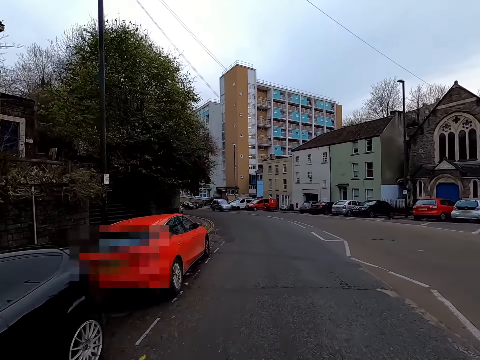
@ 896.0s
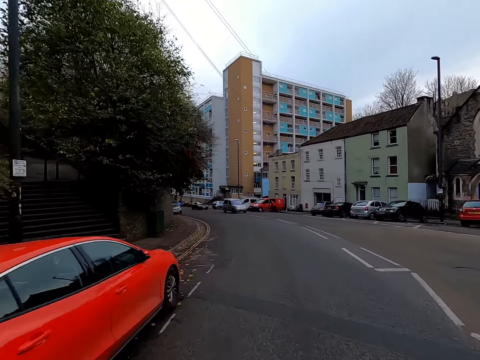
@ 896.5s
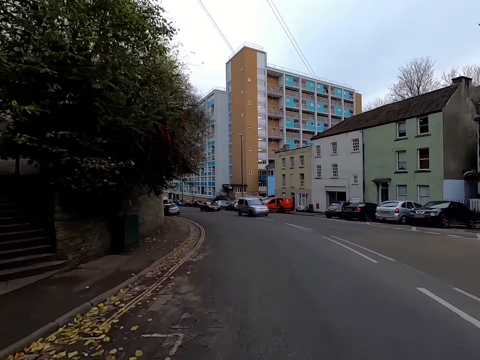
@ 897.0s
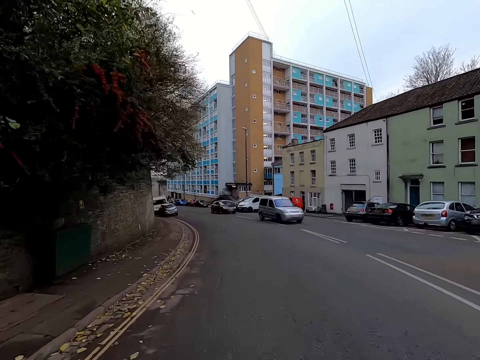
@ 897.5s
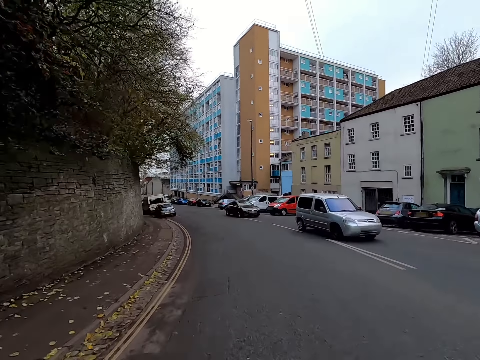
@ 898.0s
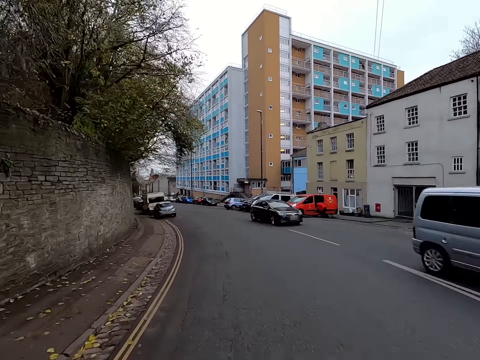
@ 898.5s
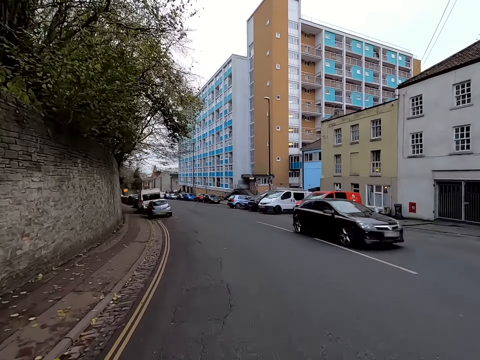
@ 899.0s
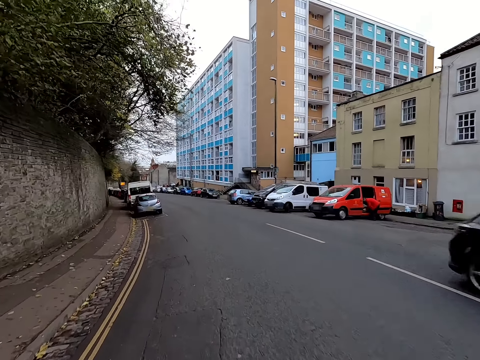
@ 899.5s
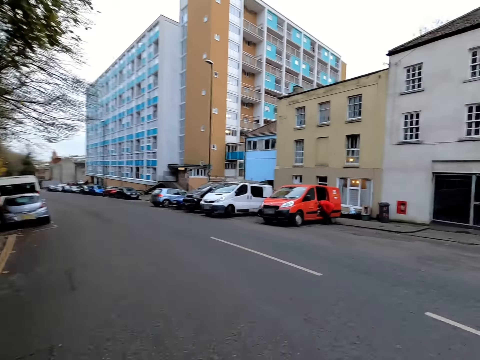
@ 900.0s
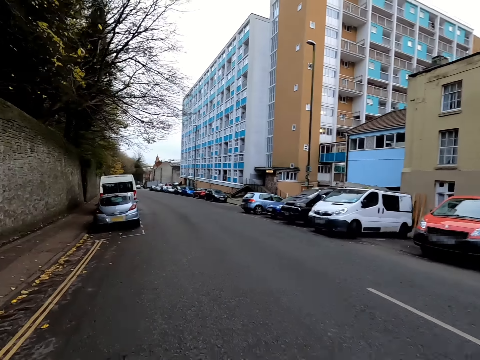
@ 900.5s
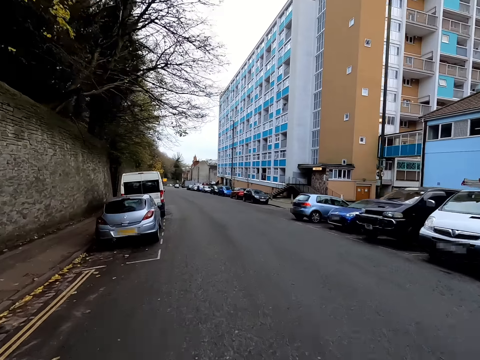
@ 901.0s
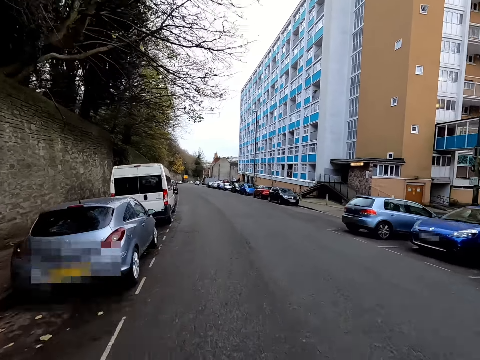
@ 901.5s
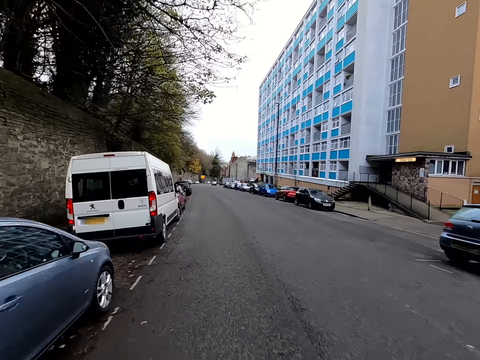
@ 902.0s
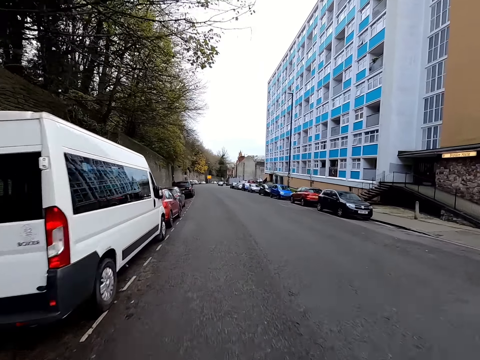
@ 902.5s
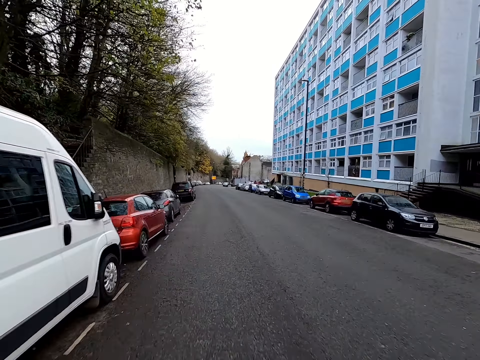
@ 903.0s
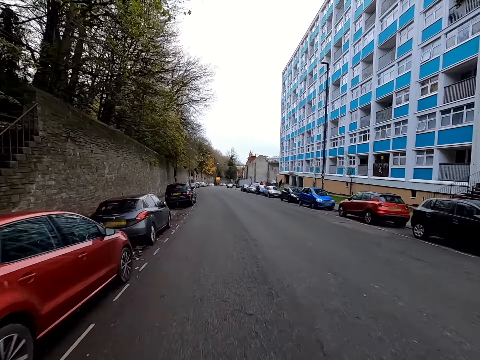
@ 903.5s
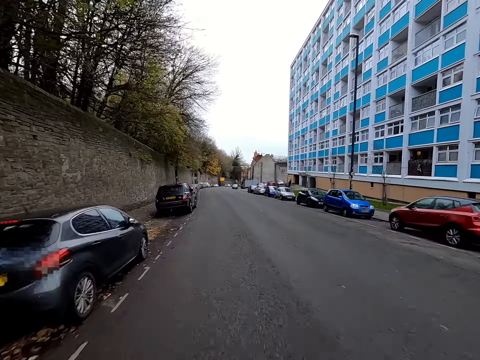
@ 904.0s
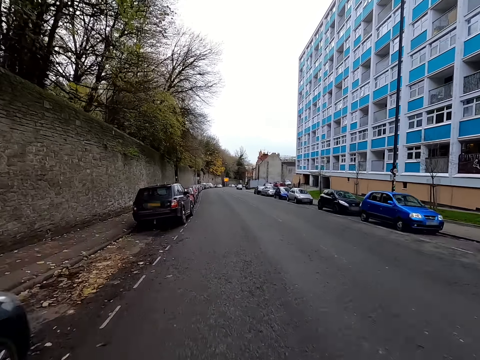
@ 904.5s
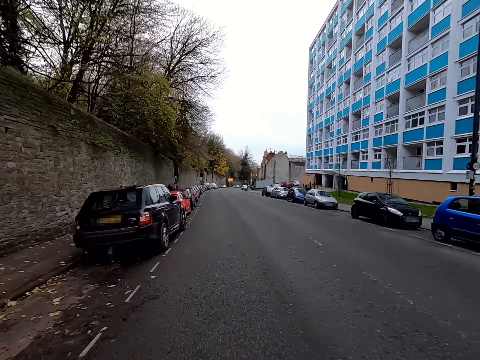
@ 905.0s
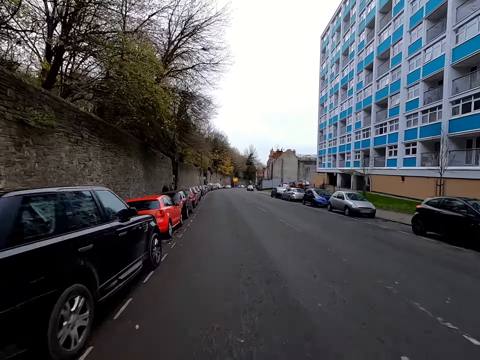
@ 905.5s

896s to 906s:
The camera wearer takes a left curve. They look around.

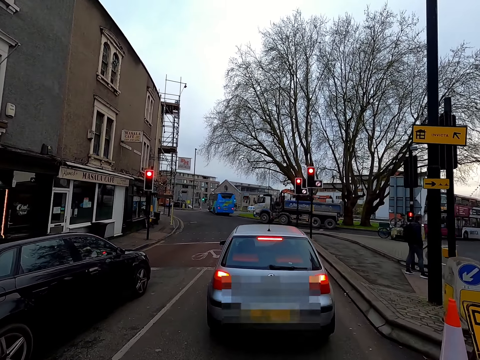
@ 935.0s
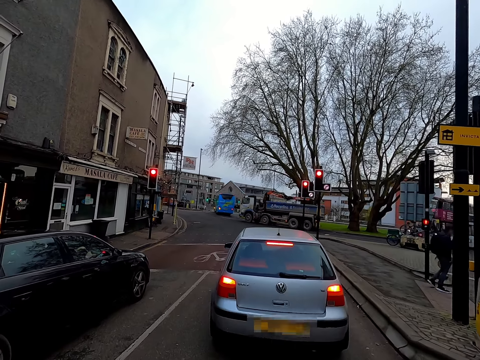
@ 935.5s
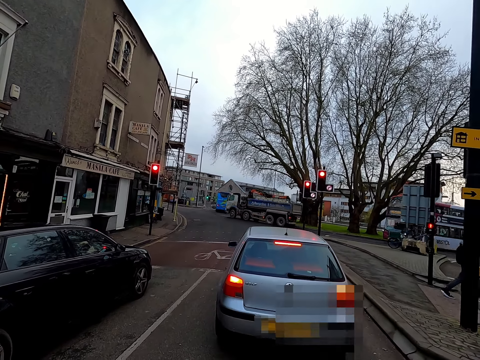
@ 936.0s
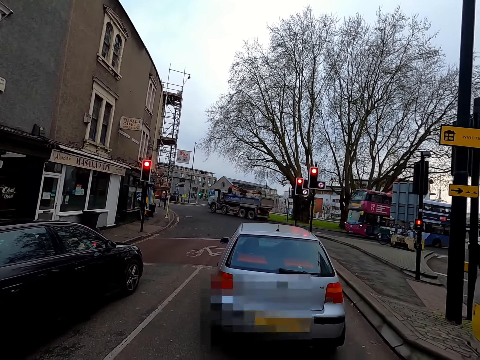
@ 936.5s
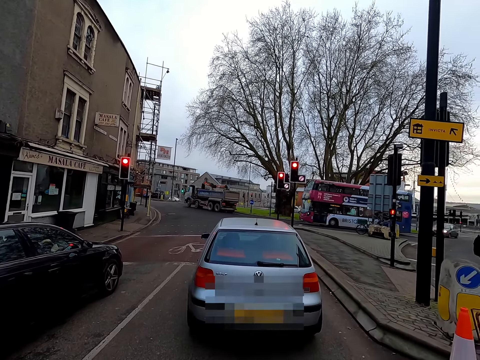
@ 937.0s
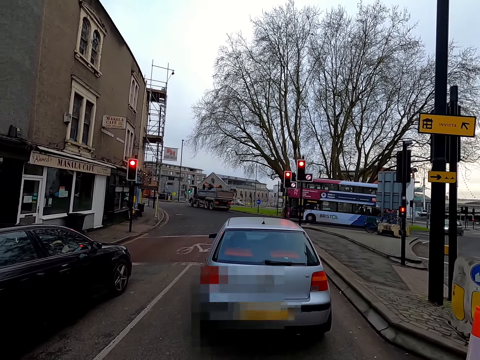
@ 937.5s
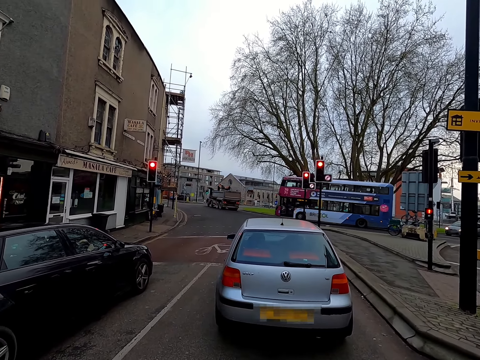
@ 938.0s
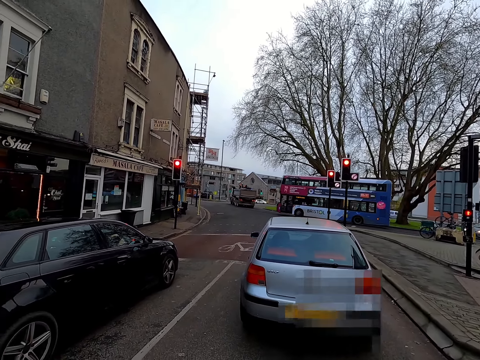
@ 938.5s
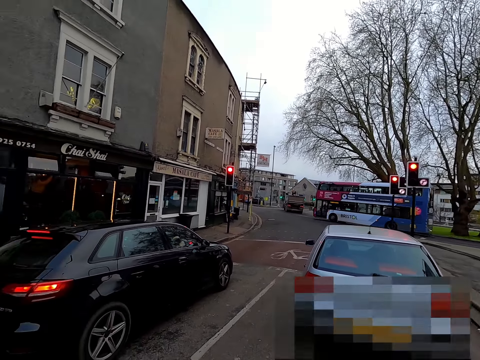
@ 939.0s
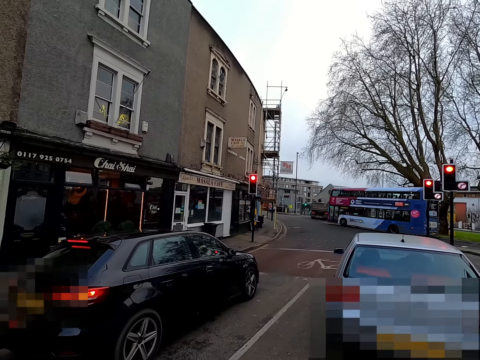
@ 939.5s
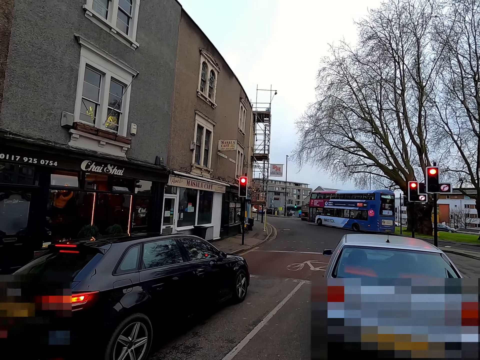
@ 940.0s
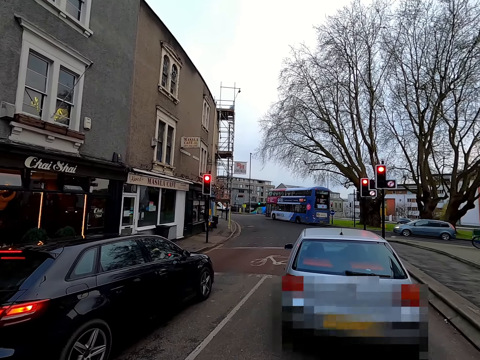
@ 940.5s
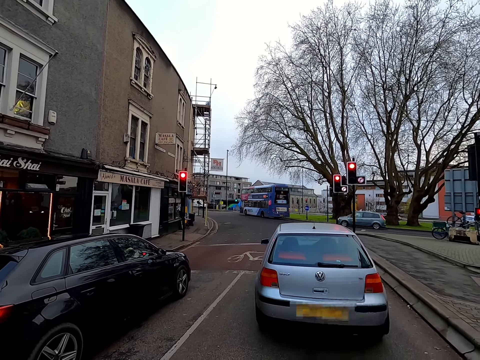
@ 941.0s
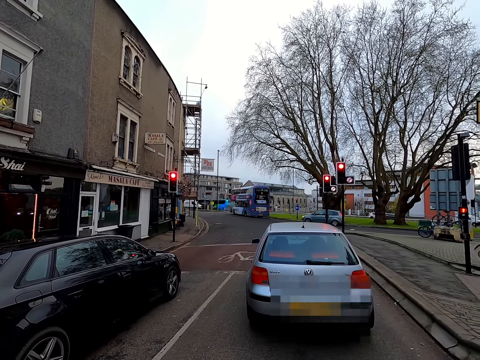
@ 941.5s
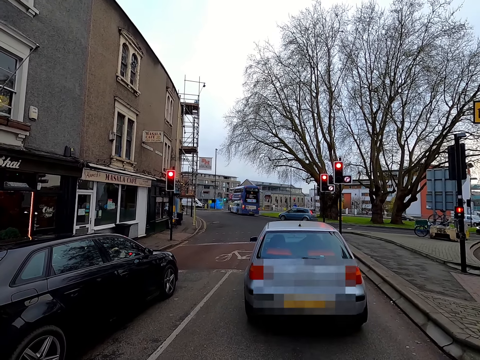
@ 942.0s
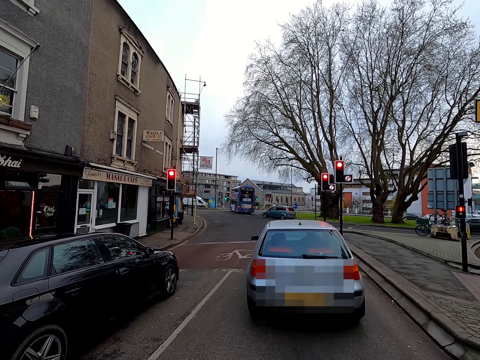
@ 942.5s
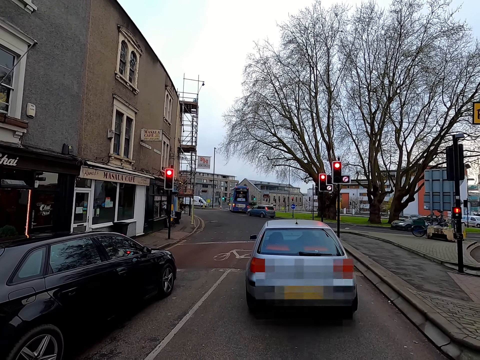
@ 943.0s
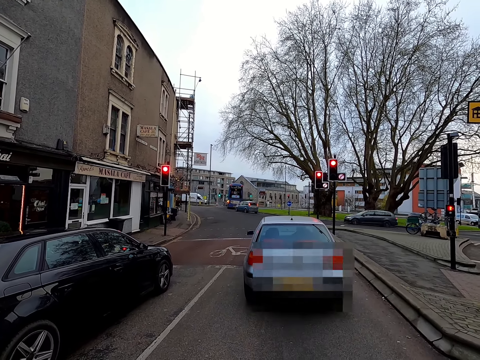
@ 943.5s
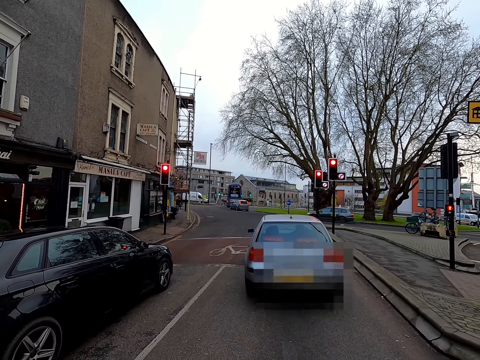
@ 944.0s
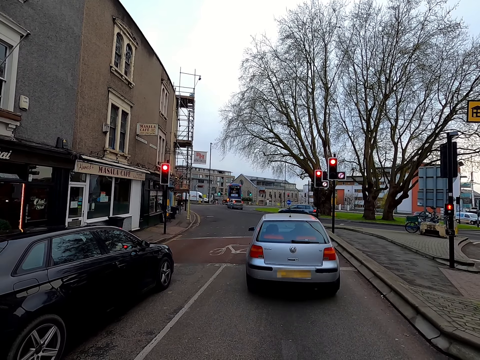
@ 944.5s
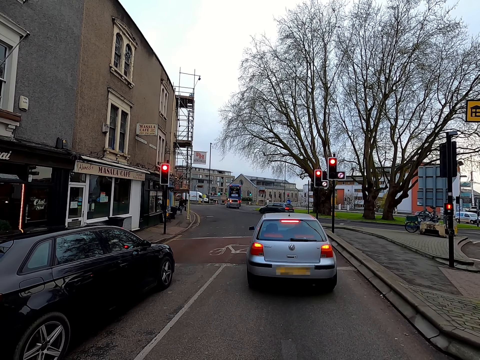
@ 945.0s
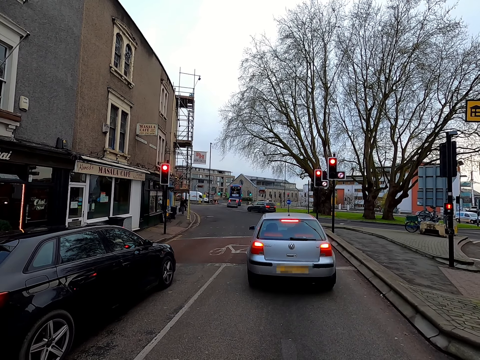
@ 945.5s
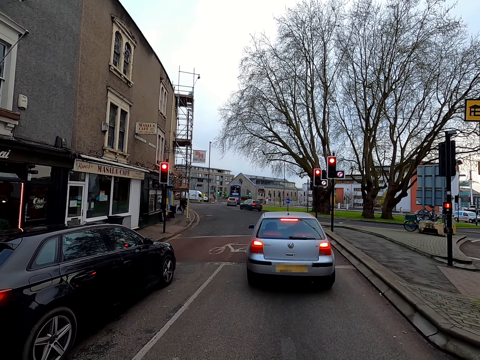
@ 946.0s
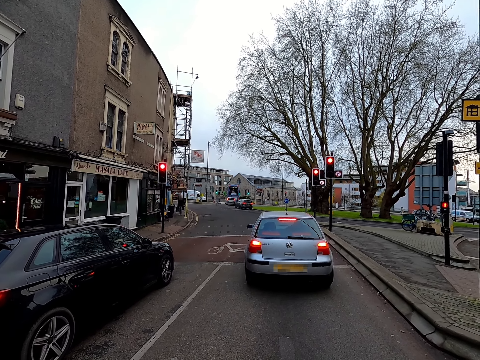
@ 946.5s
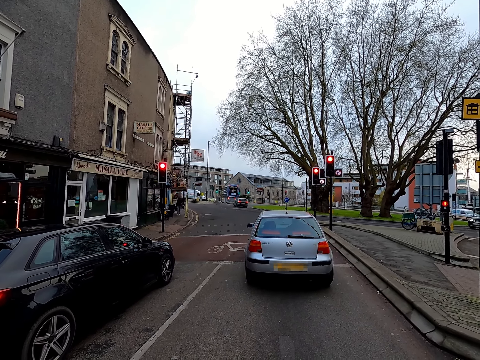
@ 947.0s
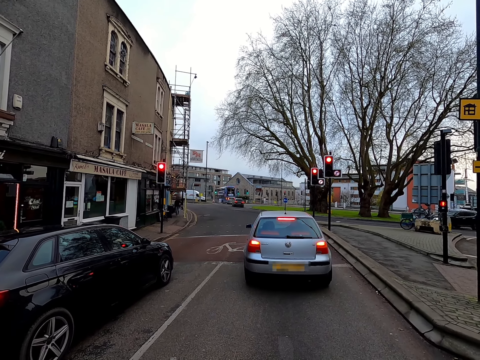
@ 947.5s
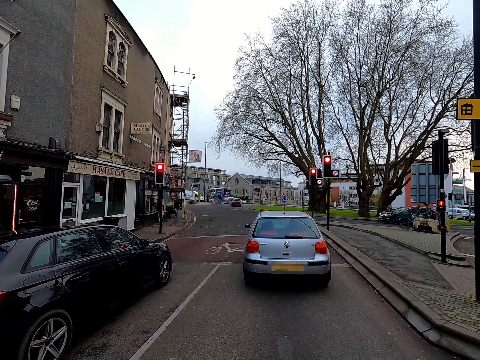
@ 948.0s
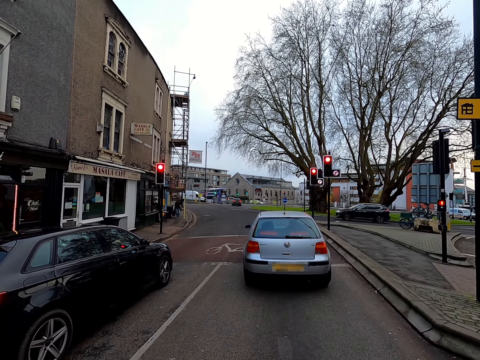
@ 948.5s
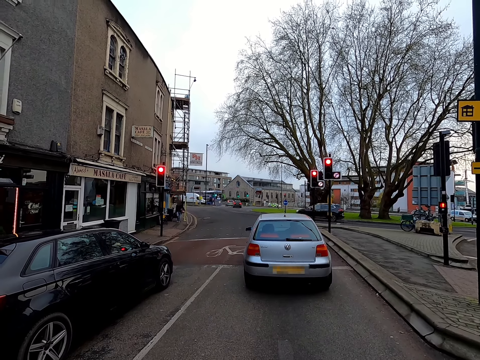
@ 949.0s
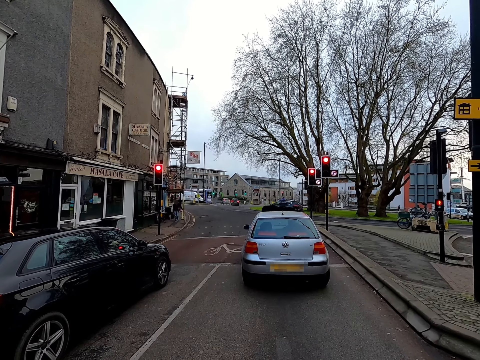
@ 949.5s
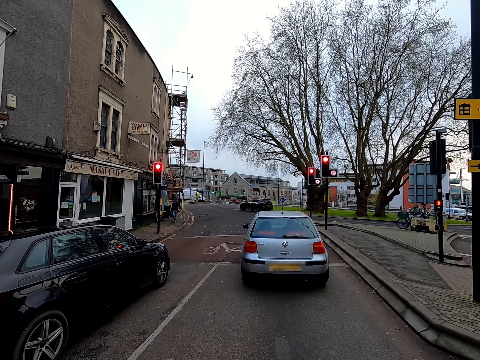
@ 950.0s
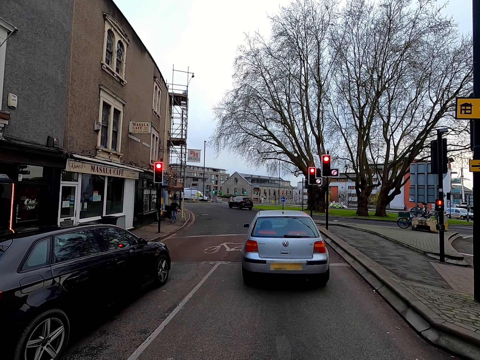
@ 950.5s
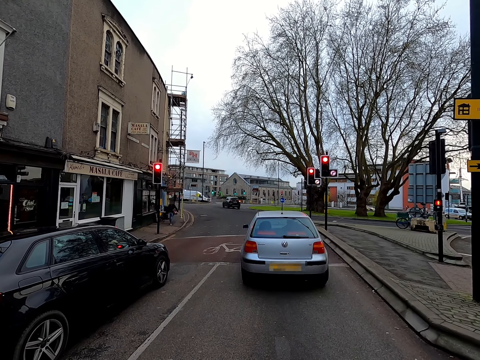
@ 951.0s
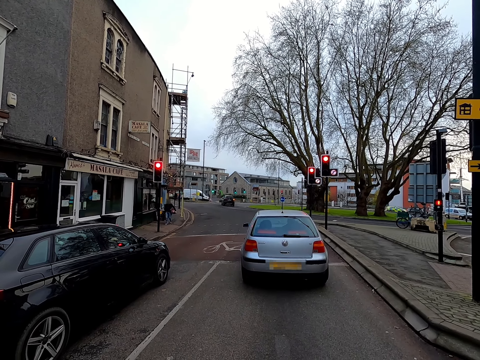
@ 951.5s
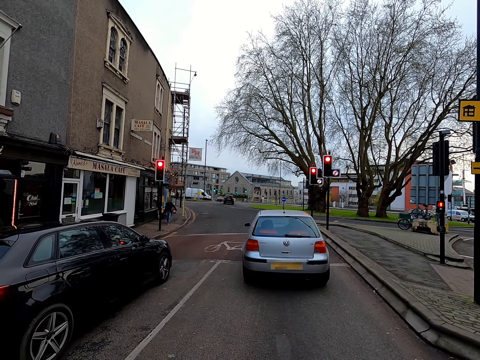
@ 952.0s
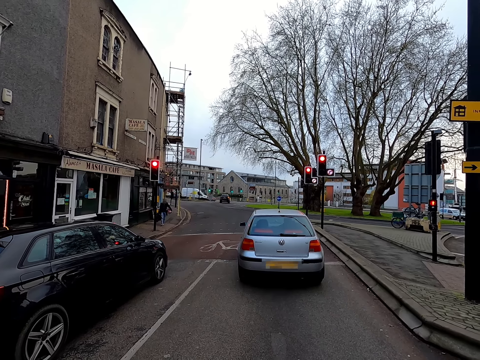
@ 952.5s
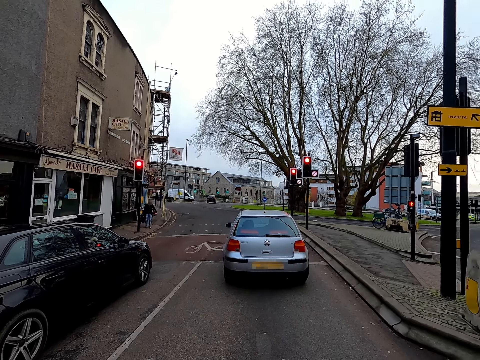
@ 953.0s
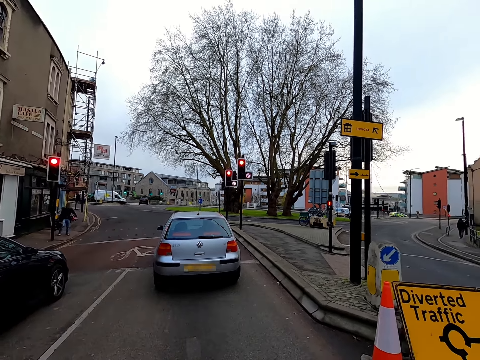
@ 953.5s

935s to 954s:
The camera wearer stops at a traffic light. They look around.
